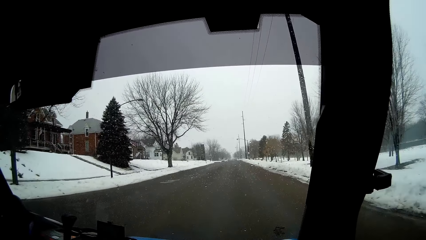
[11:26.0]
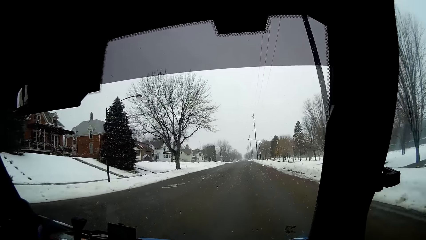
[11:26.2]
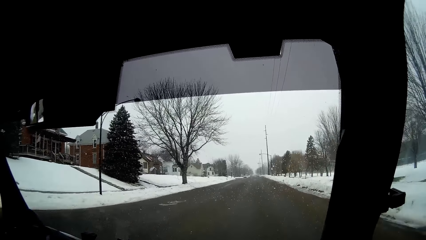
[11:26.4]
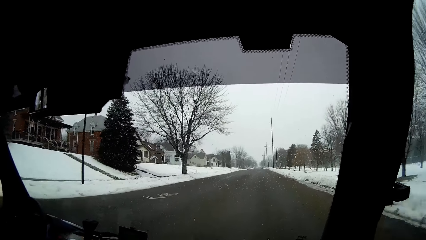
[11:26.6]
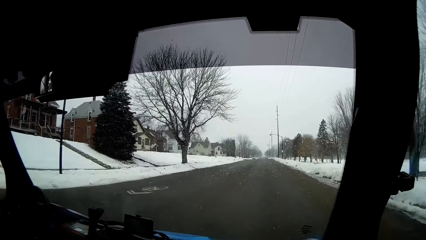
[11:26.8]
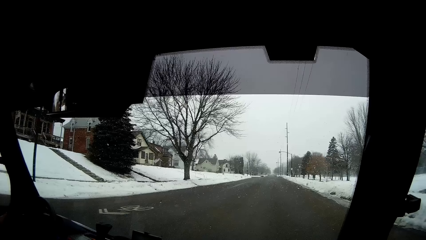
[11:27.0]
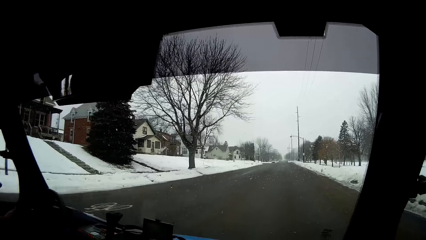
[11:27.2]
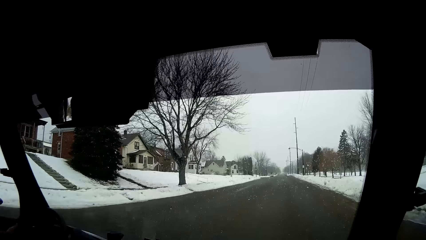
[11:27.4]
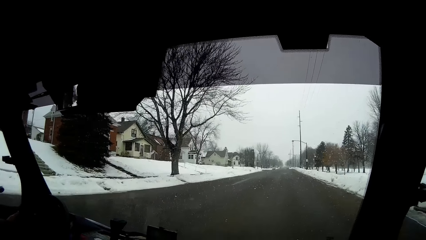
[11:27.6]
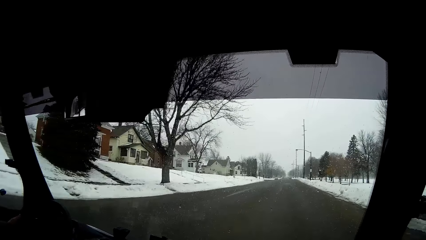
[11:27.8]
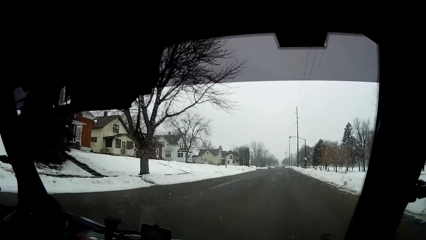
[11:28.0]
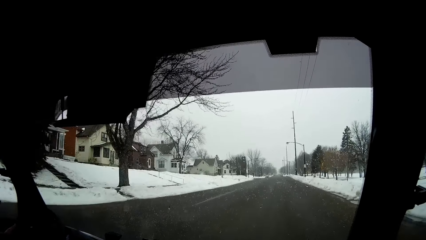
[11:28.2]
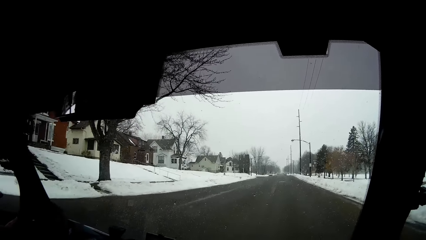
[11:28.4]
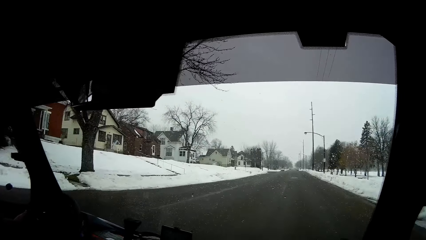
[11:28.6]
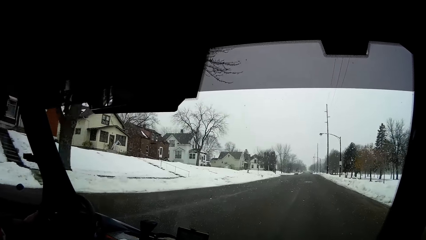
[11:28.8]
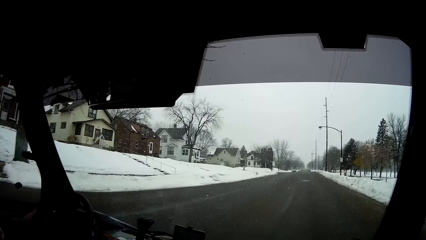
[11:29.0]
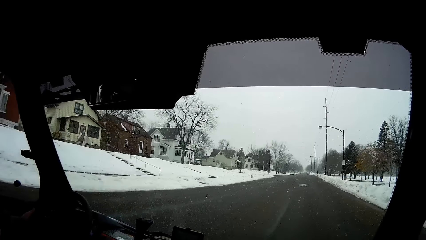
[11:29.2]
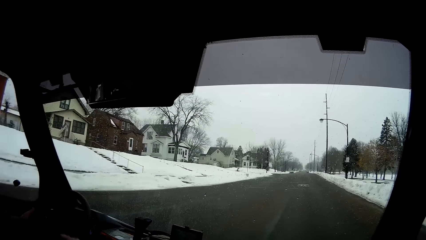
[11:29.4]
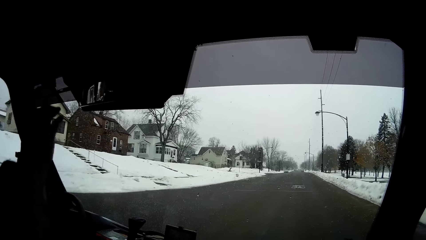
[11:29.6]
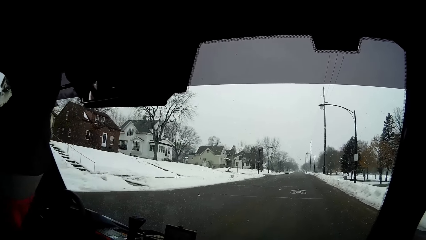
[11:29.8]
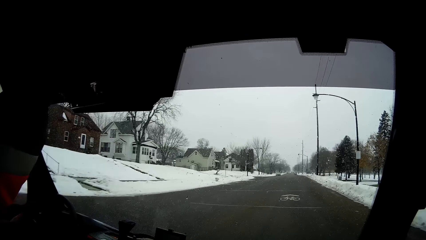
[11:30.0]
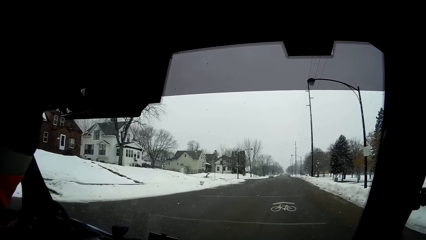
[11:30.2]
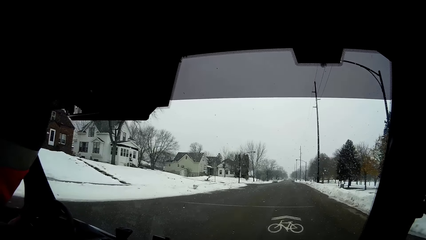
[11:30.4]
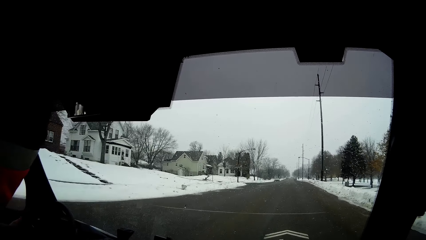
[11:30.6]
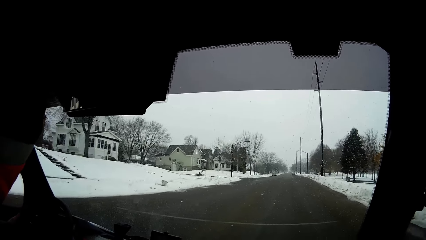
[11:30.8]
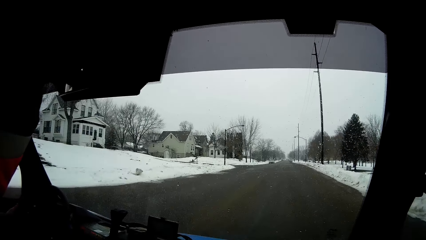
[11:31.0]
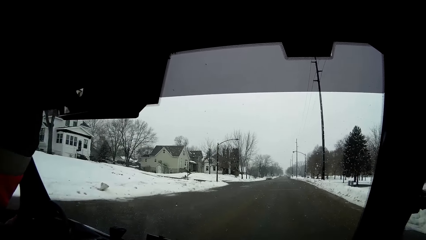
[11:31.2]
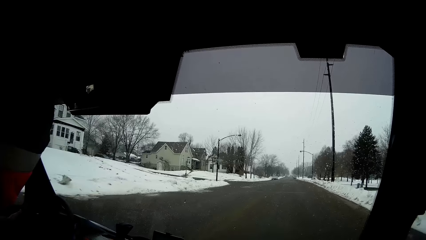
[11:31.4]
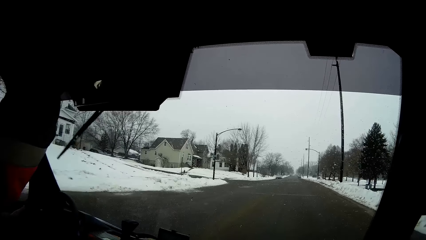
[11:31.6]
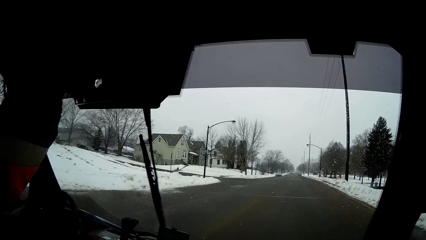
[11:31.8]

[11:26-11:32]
The man presses a wiper button with his right hand. The man looks in the mirror.

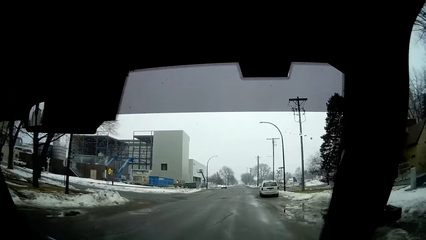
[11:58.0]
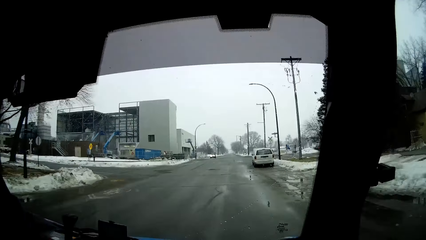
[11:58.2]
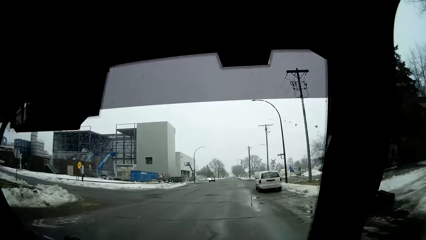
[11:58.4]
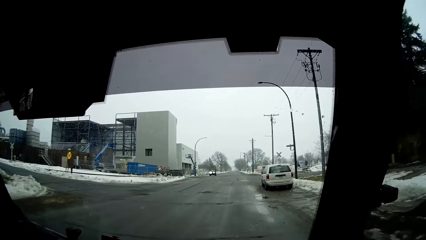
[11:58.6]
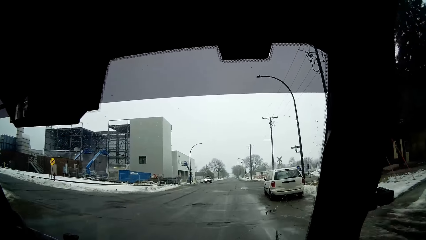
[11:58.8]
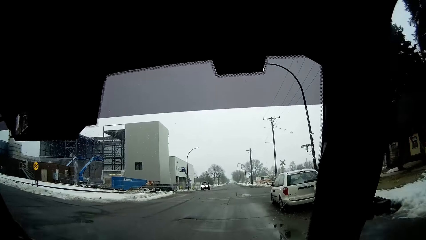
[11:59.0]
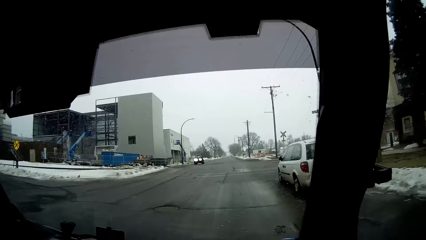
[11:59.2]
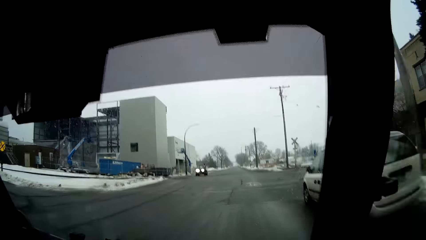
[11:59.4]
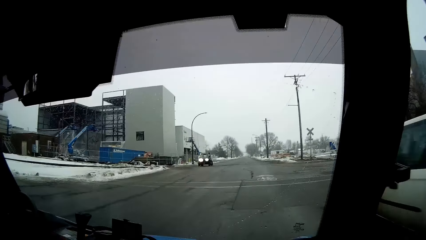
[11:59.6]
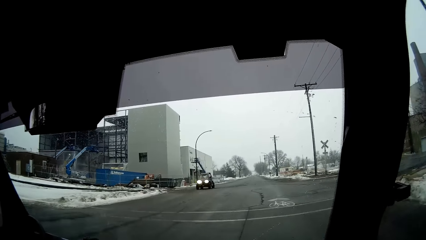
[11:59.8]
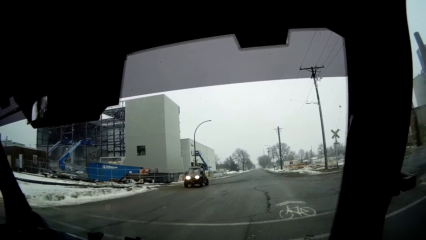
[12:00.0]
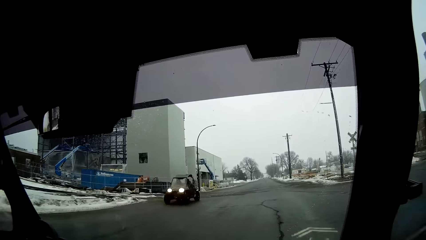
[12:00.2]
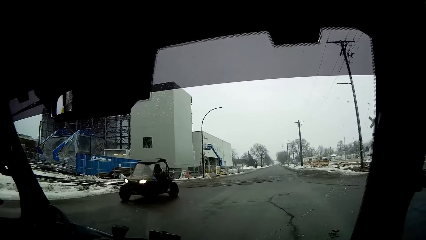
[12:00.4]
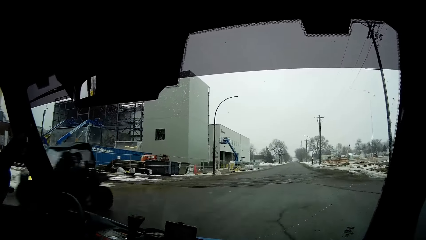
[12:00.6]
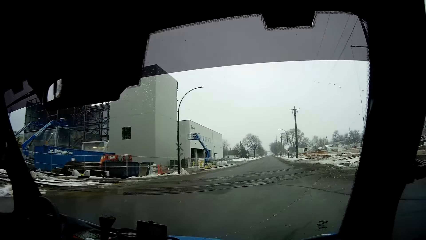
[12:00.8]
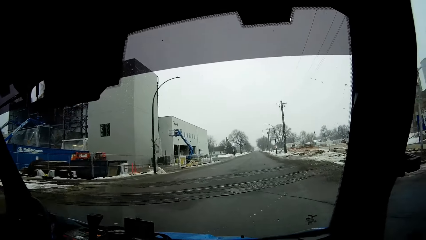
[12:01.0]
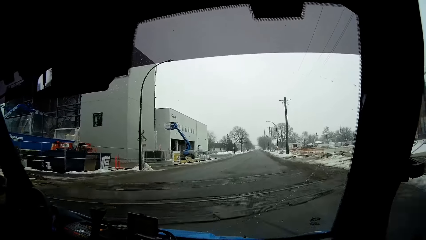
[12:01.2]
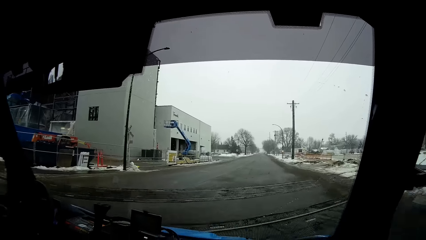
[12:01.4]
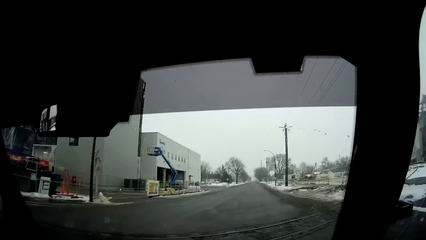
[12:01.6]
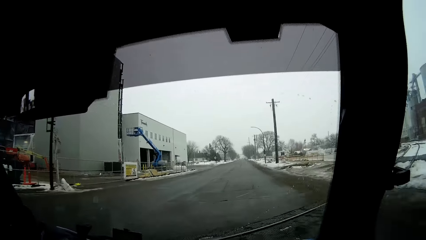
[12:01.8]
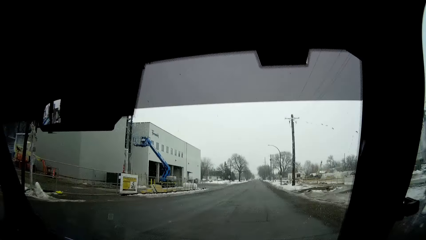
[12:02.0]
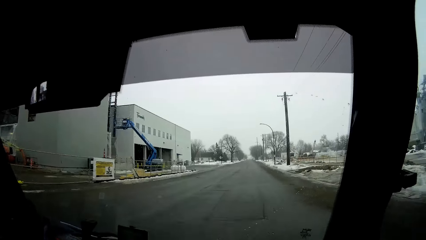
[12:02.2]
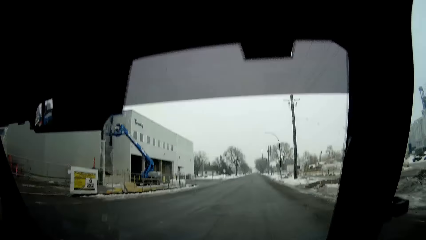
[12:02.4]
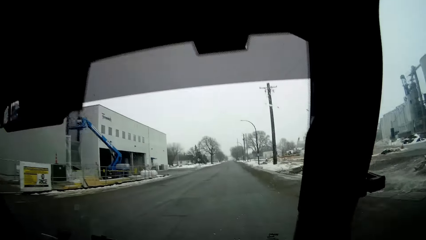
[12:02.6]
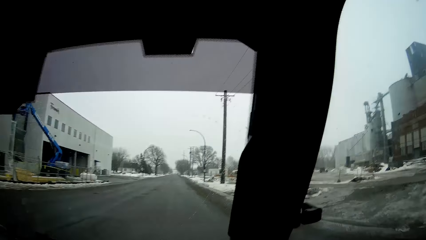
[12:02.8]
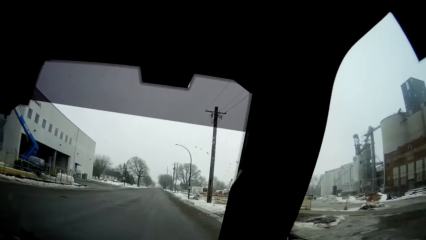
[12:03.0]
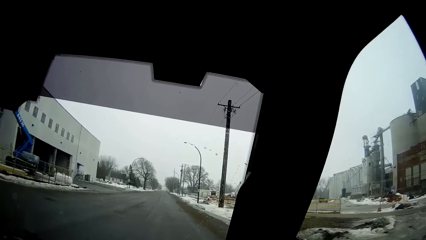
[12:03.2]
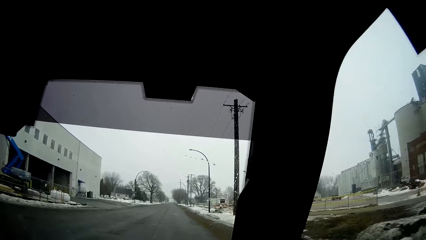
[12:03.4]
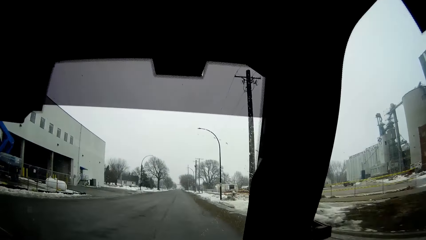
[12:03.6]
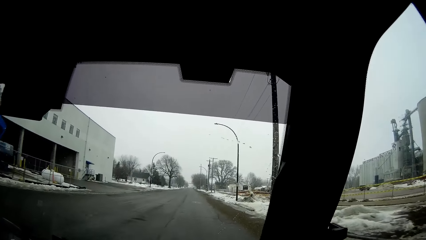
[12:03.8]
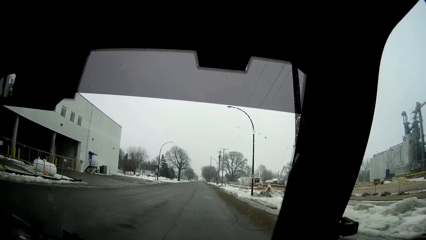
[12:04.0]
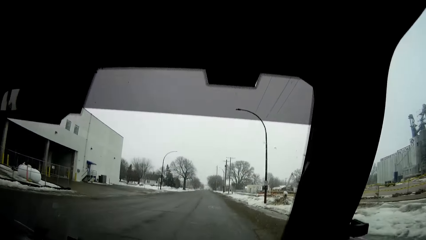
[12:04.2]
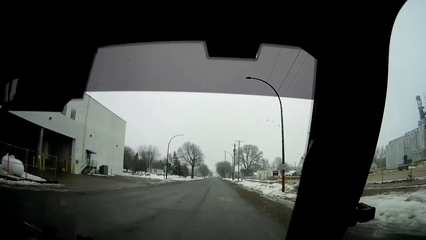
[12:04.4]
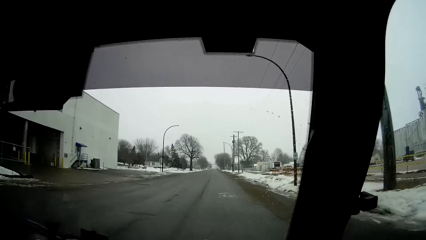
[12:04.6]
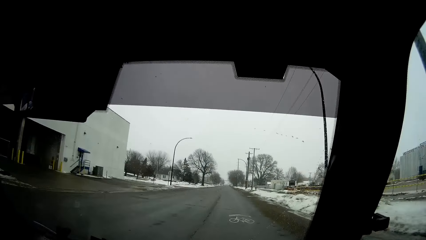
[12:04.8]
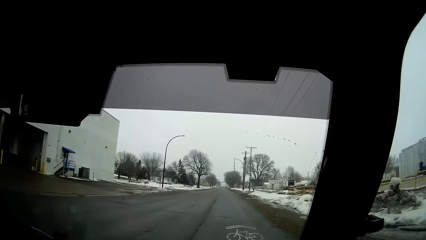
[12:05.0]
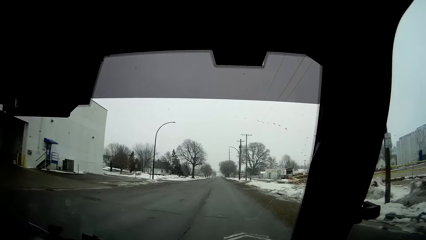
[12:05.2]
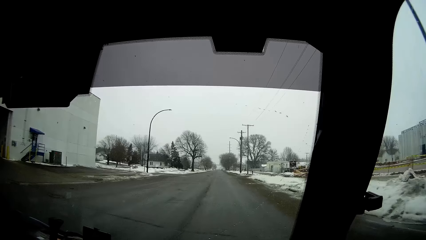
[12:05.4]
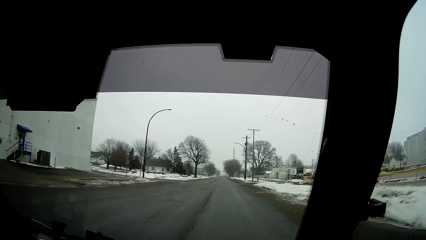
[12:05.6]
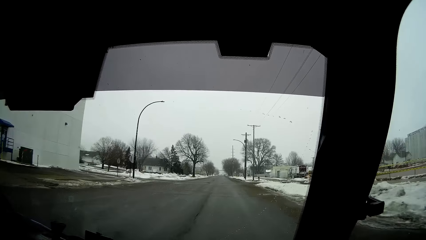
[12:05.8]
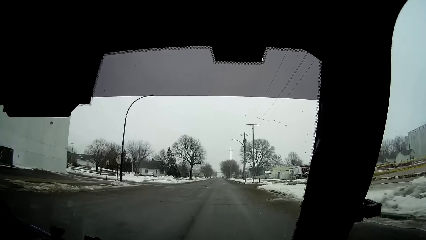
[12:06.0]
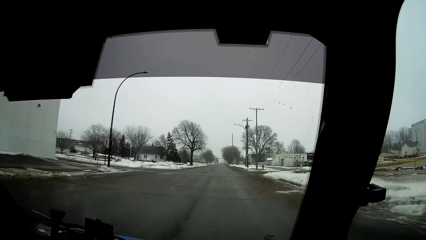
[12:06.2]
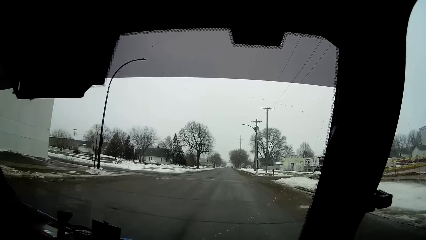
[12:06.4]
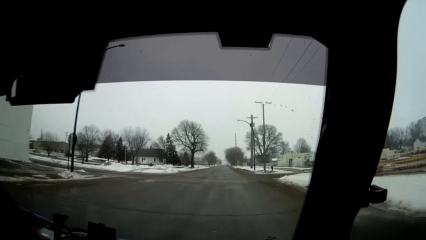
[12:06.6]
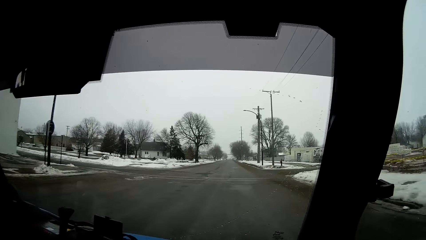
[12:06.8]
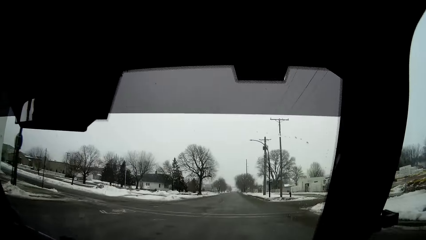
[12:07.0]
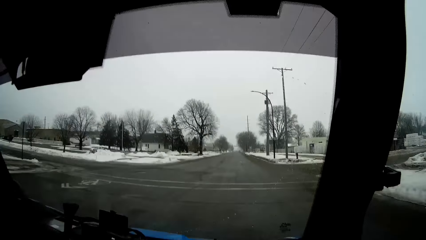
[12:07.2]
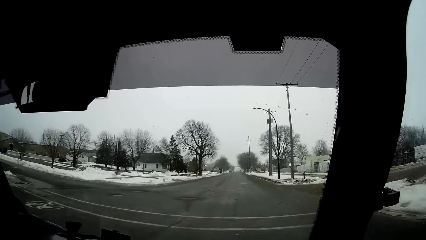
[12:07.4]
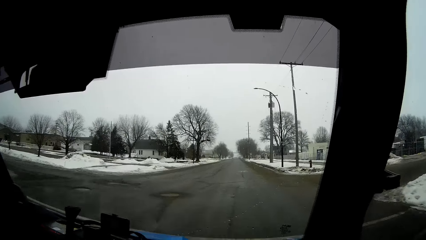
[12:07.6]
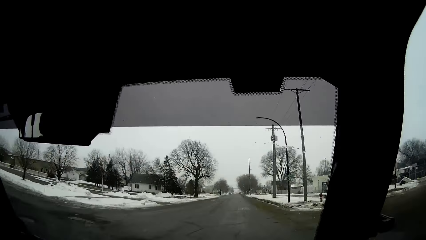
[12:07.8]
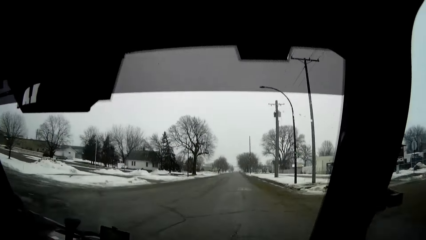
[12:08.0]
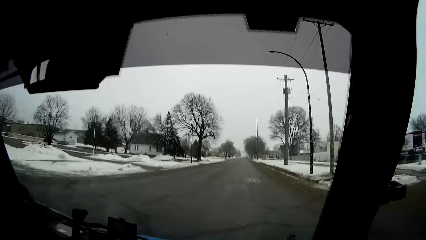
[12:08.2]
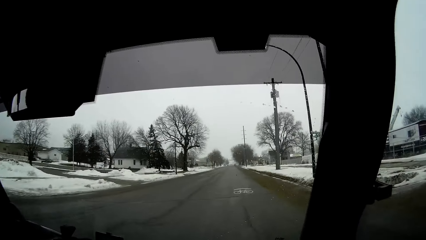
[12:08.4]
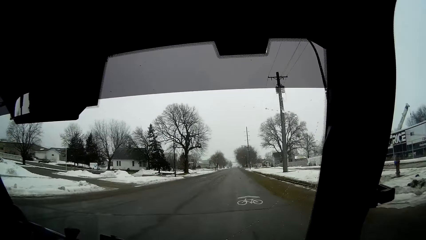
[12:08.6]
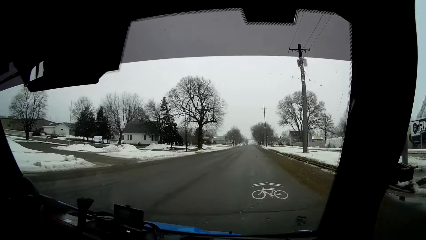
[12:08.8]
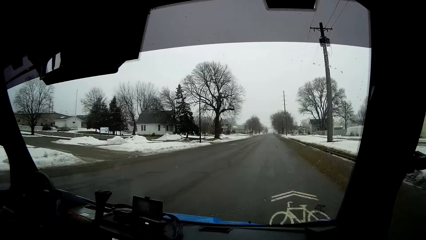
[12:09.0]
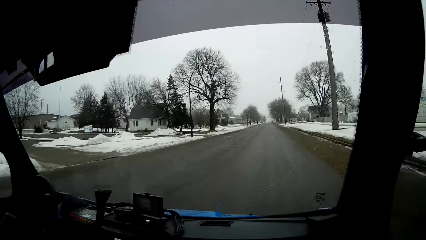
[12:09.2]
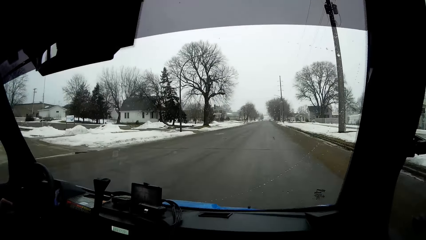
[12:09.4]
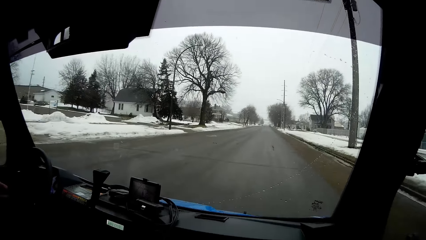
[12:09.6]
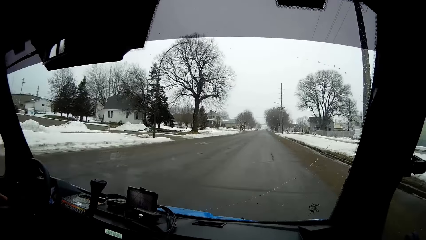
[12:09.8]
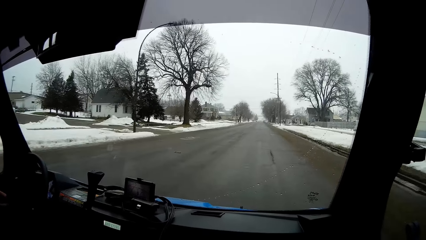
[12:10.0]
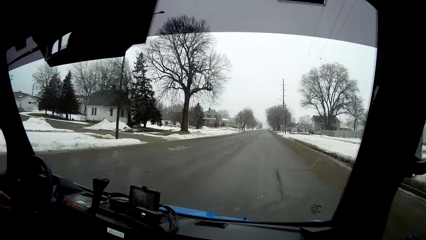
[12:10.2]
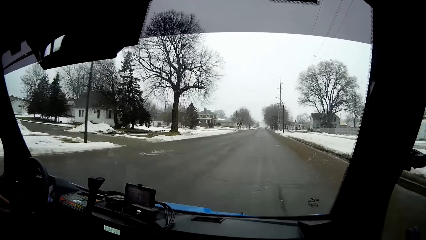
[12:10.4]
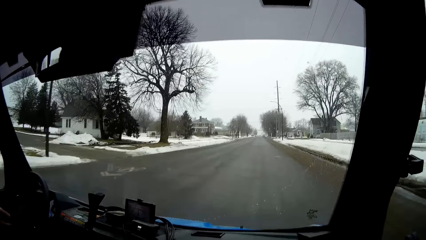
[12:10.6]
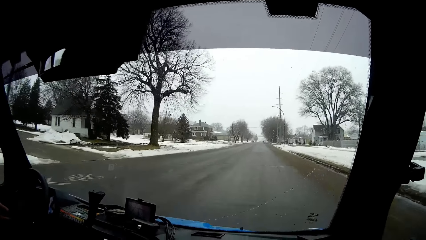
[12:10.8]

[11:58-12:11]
A car drove past the camera wearer.
